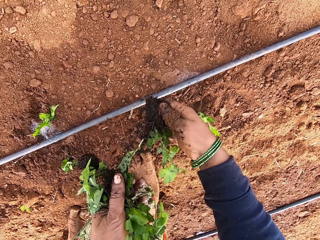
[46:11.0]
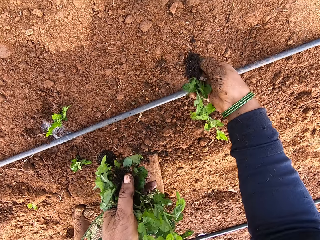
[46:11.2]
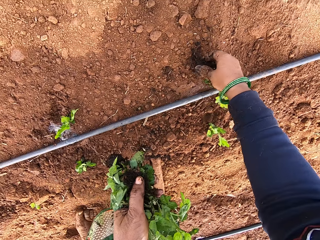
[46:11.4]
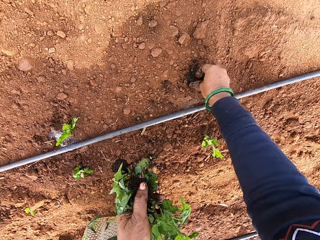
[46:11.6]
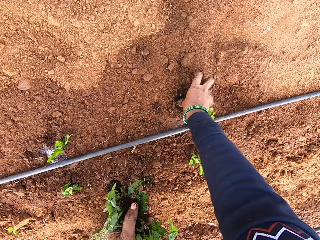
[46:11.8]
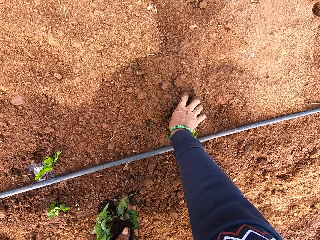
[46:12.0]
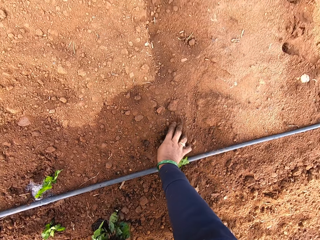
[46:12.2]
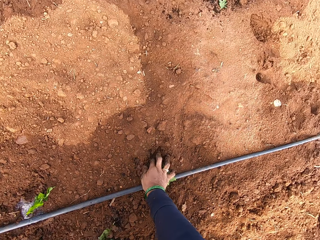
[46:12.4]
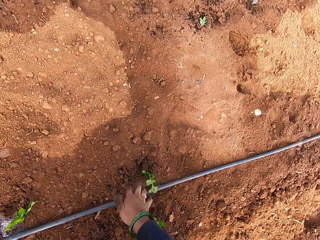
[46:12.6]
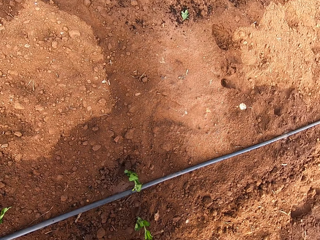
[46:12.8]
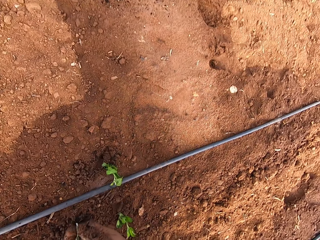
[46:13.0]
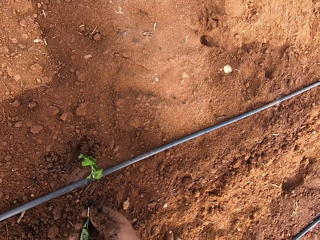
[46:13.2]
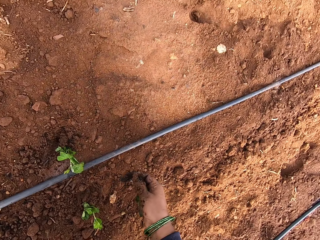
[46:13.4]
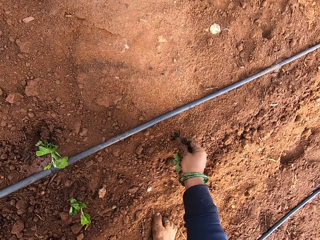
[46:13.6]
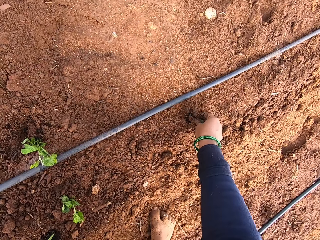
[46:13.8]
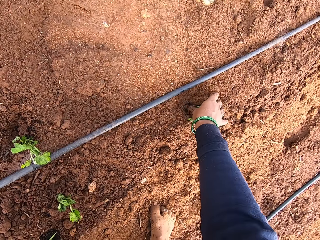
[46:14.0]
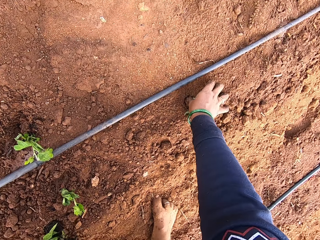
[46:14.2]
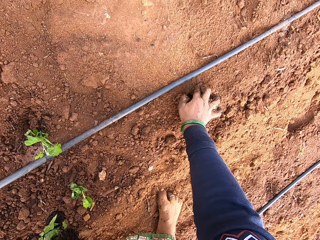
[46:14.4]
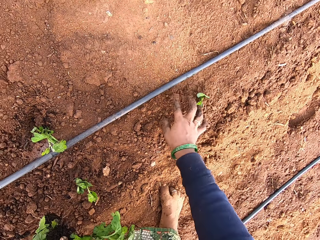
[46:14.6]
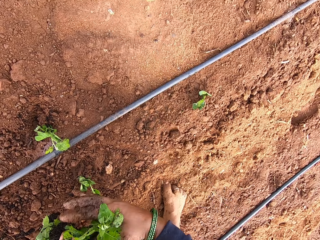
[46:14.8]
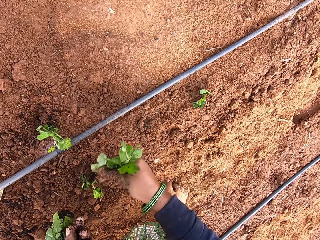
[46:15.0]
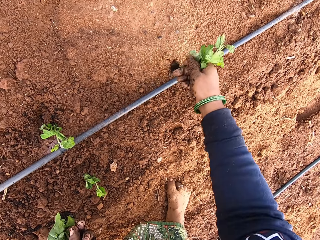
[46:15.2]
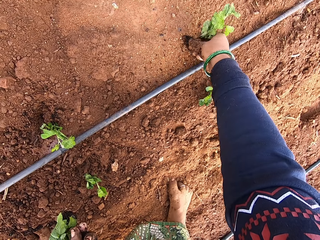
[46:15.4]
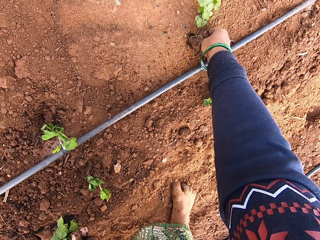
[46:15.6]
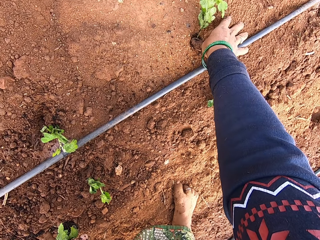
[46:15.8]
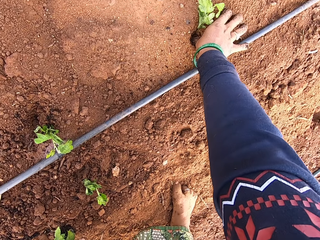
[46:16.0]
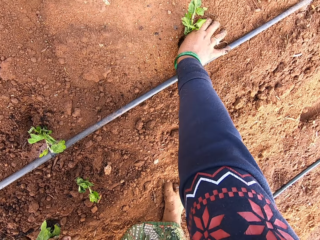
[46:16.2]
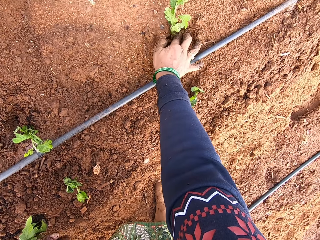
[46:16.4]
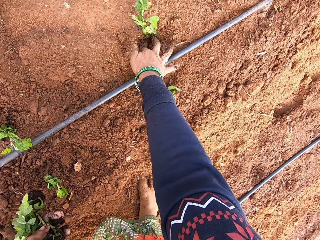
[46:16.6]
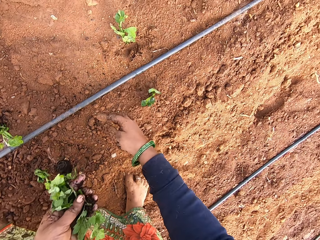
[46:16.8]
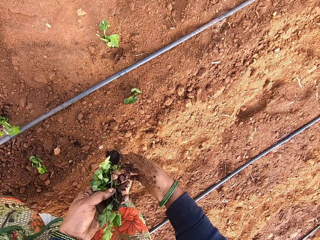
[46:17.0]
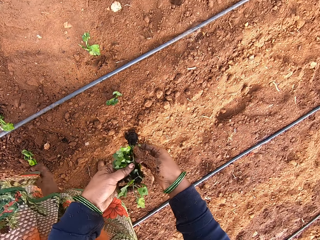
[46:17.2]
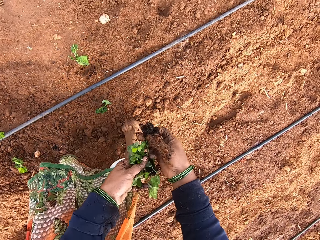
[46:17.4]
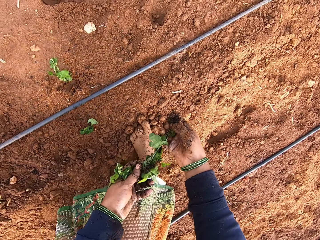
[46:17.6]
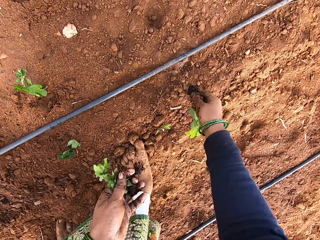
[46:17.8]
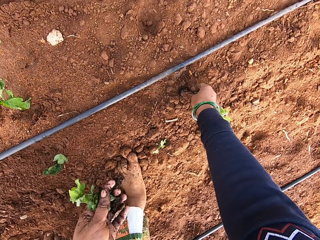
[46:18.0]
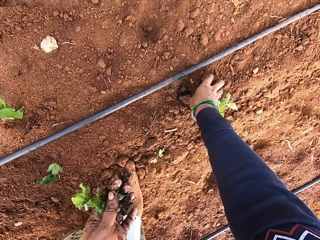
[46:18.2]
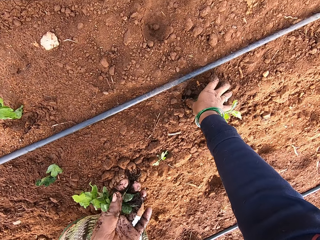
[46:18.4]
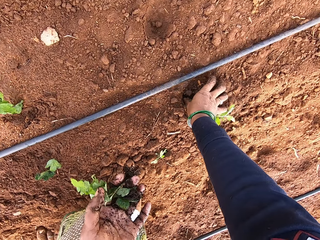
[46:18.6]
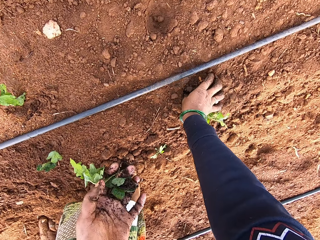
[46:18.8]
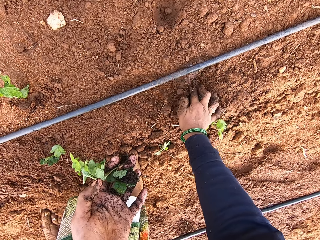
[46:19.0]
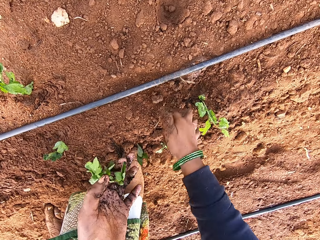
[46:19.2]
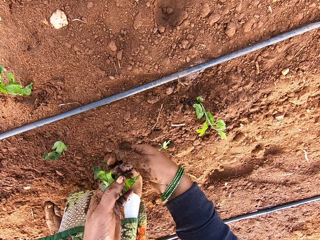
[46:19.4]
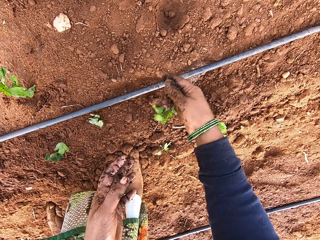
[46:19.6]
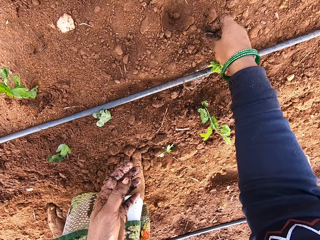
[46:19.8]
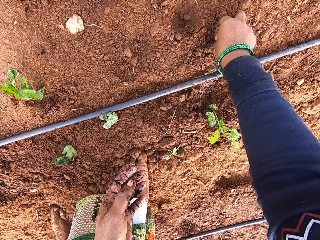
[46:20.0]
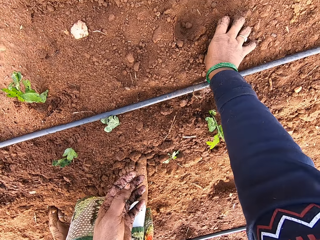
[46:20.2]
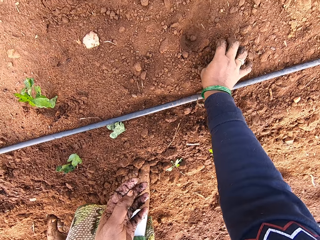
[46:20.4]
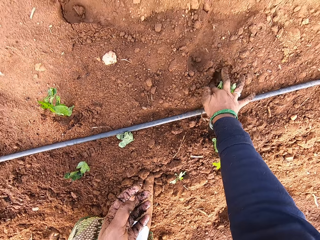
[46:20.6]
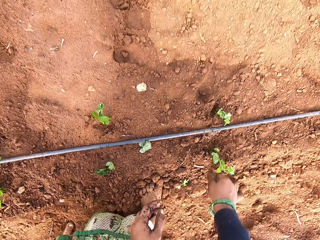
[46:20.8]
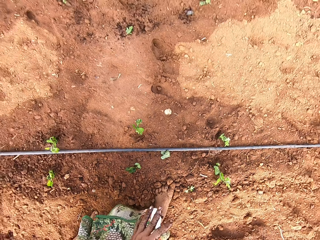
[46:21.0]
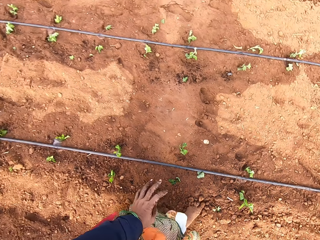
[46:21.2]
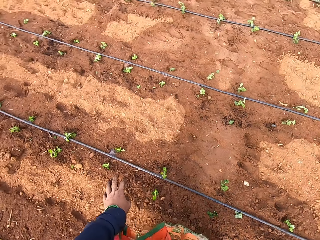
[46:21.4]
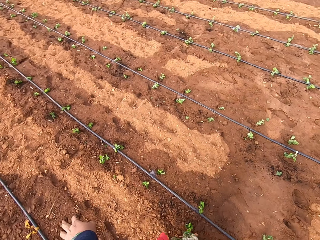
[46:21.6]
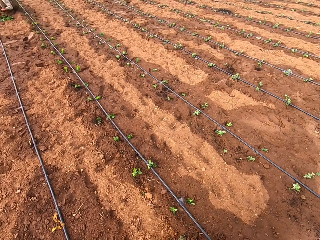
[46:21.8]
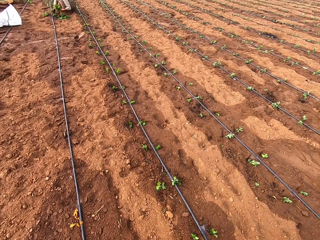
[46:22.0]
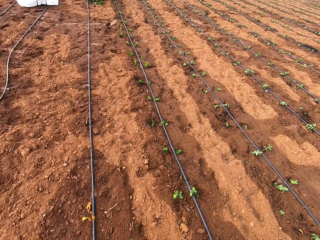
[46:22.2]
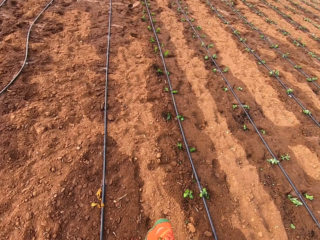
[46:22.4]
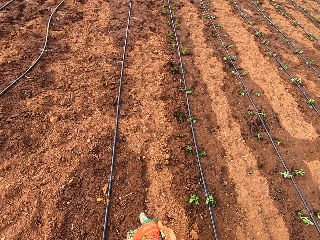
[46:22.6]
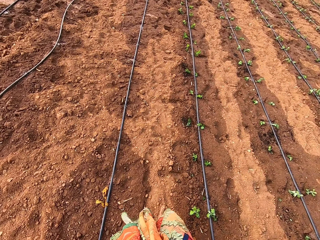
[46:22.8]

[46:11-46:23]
The camera wearer takes a seedling from her left hand with her right hand. She plants the seedling in the ground with her right hand. She takes a seedling from her left hand with her right hand. She plants the seedling in the ground with her right hand. She takes a seedling from her left hand with her right hand. She plants the seedling in the ground with her right hand. She takes a seedling from her left hand with her right hand. She plants the seedling in the ground with her right hand. She takes a seedling from her left hand with her right hand. She plants the seedling in the ground with her right hand.

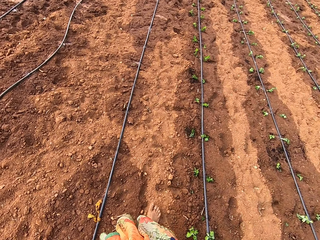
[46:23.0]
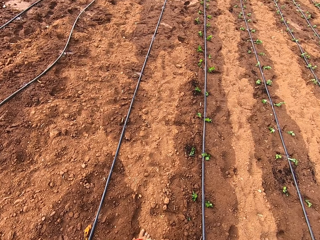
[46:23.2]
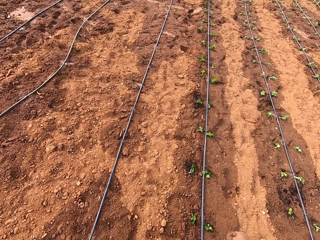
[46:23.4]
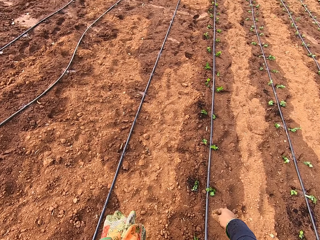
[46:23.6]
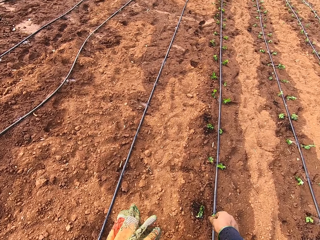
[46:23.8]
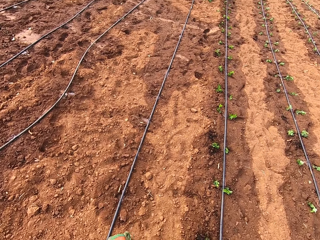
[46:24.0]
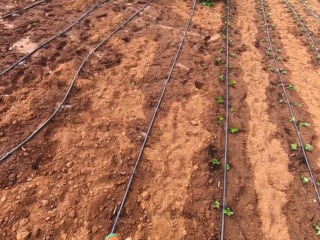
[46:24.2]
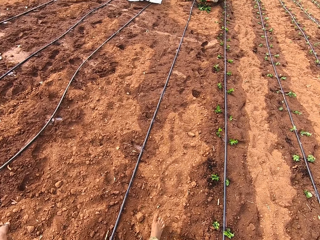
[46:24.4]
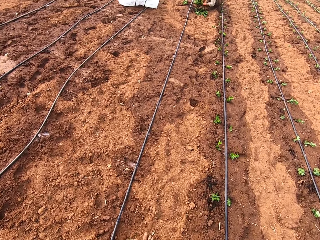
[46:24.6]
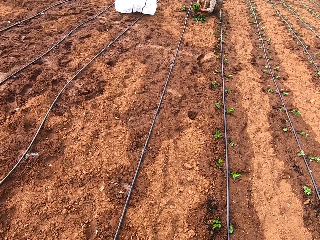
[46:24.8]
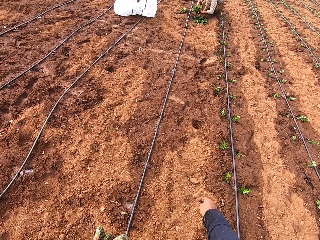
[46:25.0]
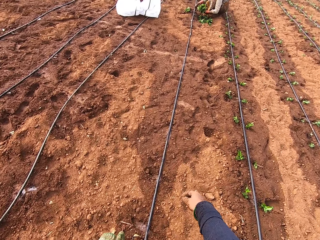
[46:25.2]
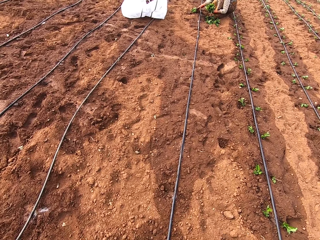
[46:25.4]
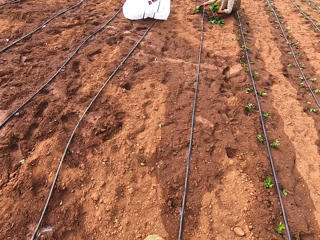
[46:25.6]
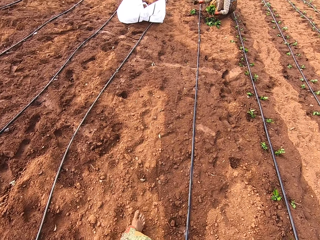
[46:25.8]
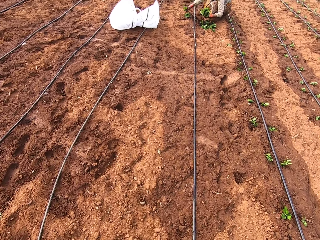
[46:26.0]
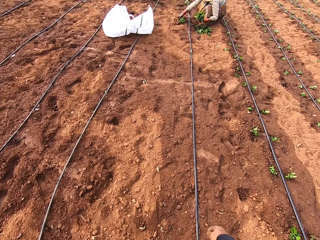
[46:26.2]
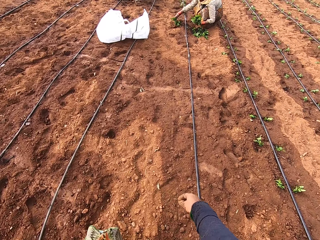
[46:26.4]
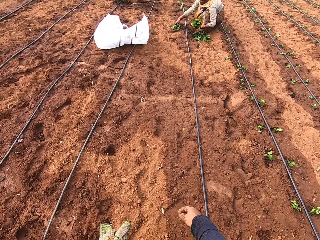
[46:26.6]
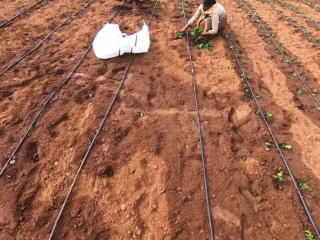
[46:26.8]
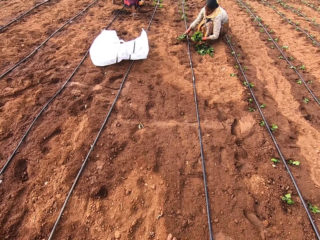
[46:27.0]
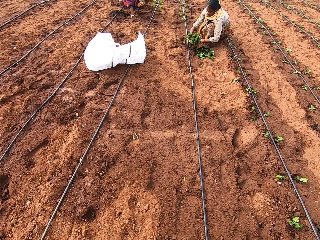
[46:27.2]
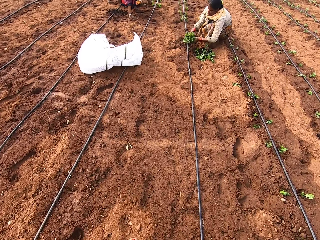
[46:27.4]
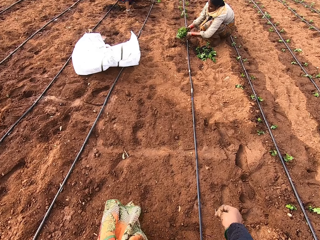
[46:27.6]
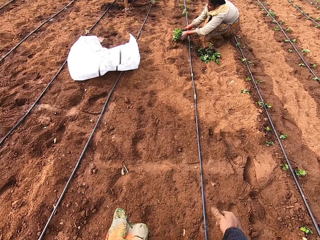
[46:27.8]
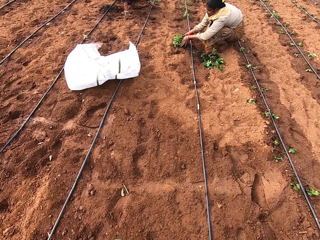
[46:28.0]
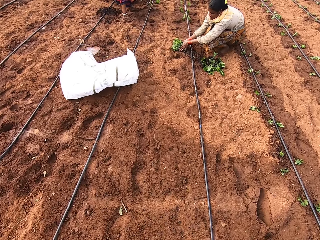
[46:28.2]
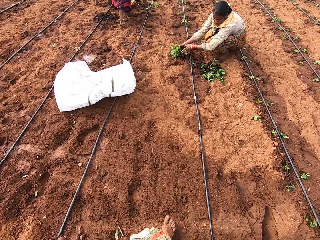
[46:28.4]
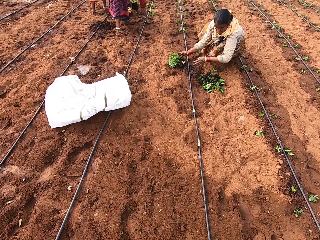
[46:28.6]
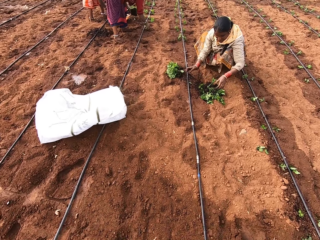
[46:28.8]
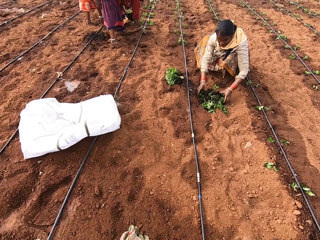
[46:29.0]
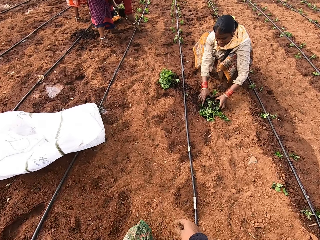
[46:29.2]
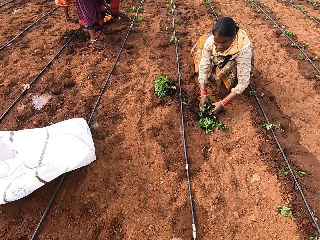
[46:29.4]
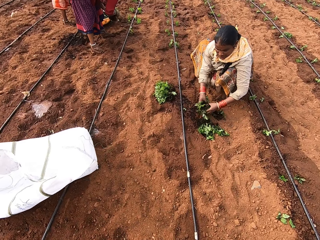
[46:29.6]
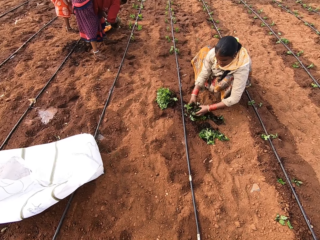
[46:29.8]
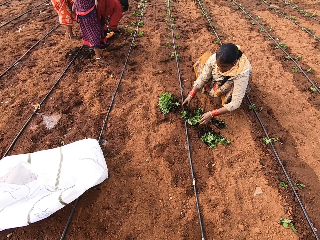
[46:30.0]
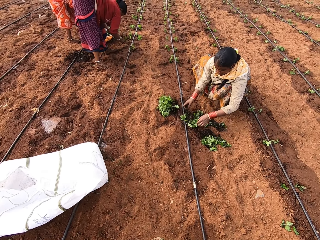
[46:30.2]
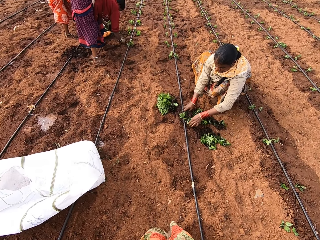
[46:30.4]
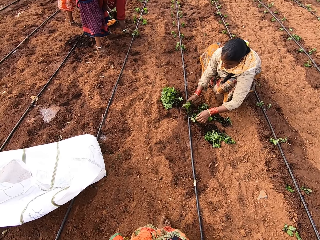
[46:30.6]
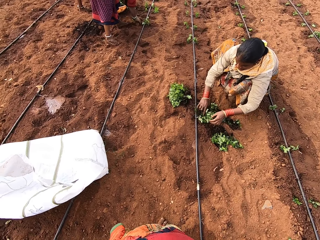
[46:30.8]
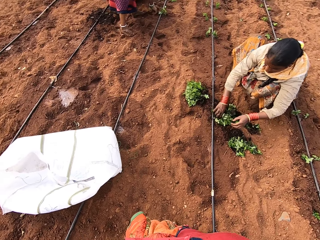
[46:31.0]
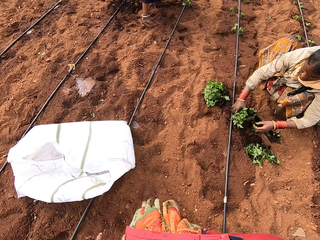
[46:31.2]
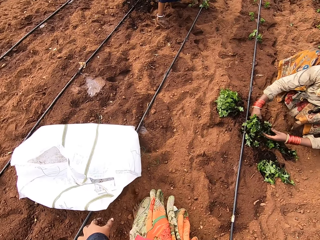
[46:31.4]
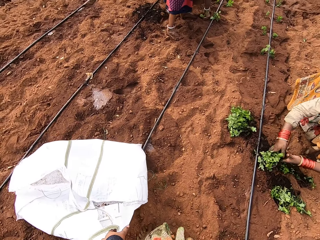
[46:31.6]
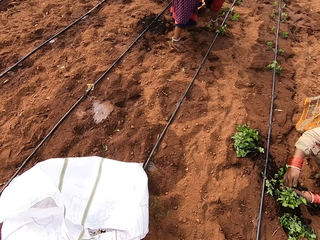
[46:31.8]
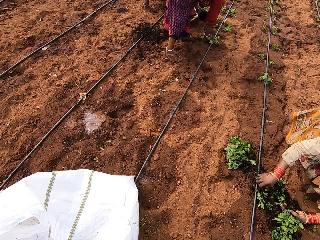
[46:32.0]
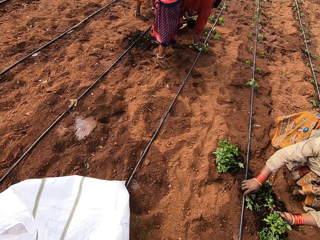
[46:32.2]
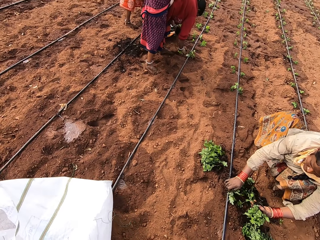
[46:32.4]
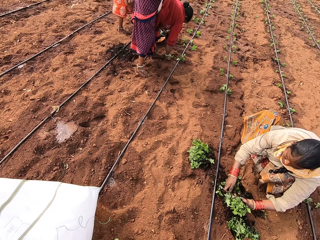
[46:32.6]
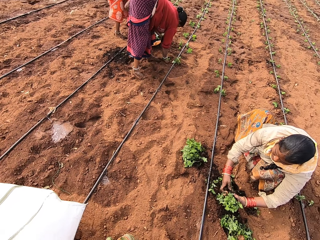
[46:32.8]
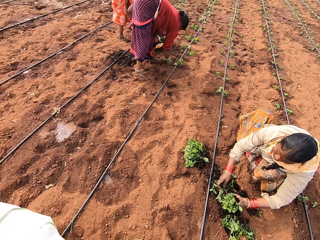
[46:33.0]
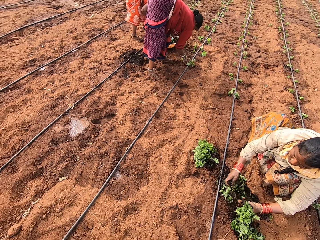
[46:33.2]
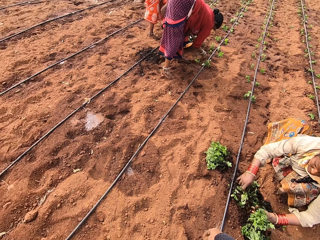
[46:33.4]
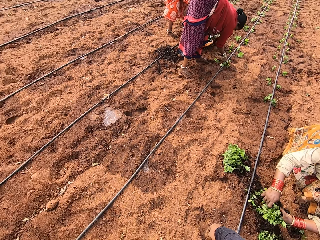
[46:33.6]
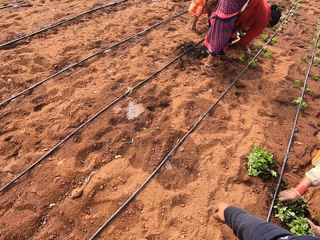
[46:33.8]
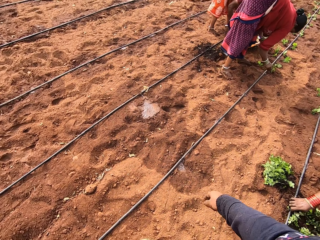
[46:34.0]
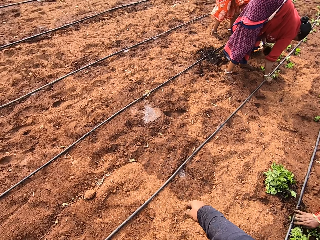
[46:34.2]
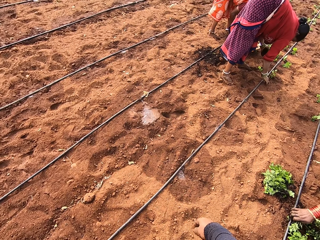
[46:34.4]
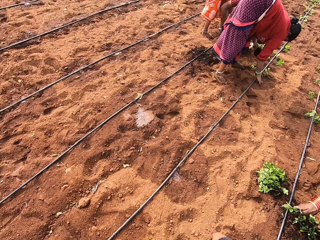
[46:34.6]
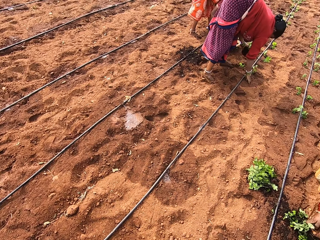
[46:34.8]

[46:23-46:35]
The camera wearer touches the soil. A woman takes a seedling from her left hand with her right hand. The woman picks up some seedlings from the ground with her right hand. The woman puts the plant down. The woman puts the seedlings in her right hand into her left hand. Another woman plants a seedling in the ground with her right hand. The first woman places the seedlings on the ground with both hands. The first woman picks up some seedlings from the ground with both hands, and takes a seedling from her left hand with her right hand. The other woman takes a seedling from her left hand with her right hand. The first woman drops the seedlings on the ground with both hands, plants the seedlings in the ground with both hands, and picks up some seedlings from the ground with her right hand. The other woman plants the seedling in the ground with her right hand. The camera wearer picks up the sack. The first woman puts the seedlings in her right hand into her left hand, picks up a seedling from the ground with her right hand, and takes some seedlings from her left hand with her right hand. The camera wearer walks on the soil. The other woman picks up a seedling from the ground with her right hand. The first woman picks up some seedlings from the ground with her right hand. The other woman plants the seedling in the ground with her right hand.
